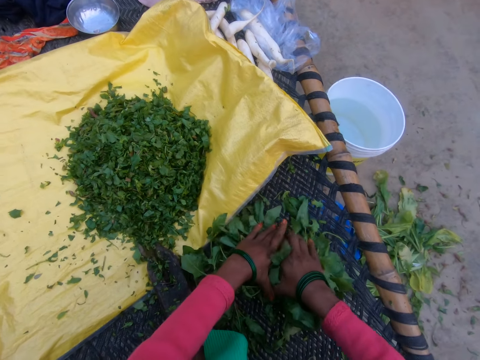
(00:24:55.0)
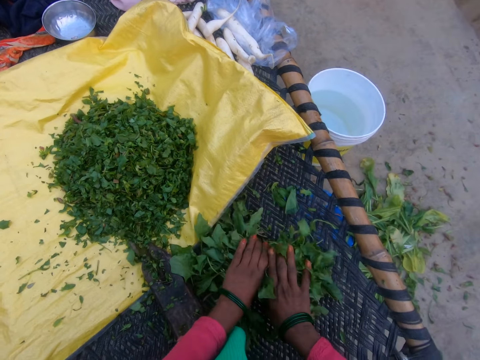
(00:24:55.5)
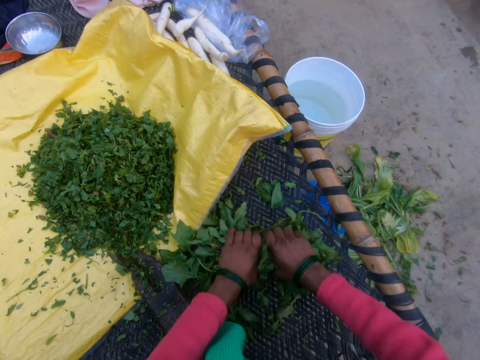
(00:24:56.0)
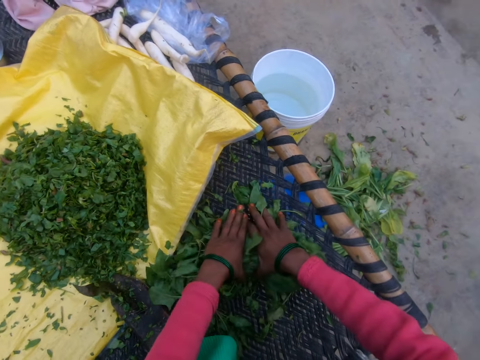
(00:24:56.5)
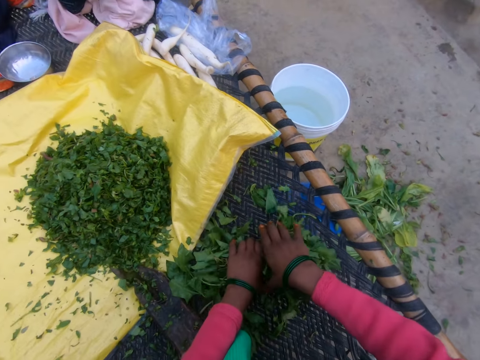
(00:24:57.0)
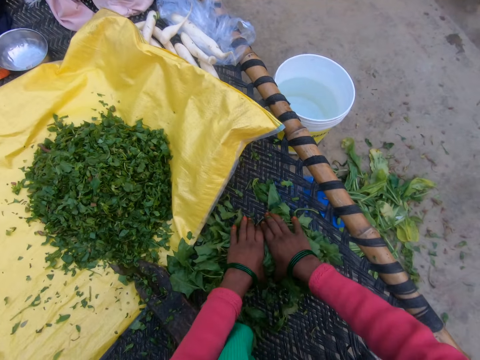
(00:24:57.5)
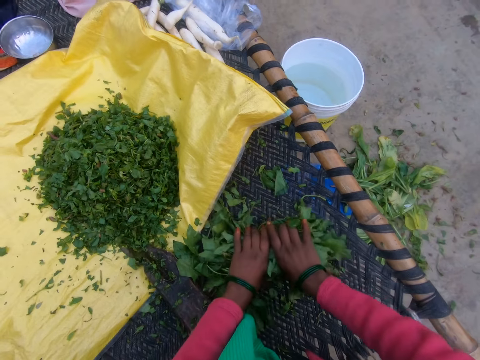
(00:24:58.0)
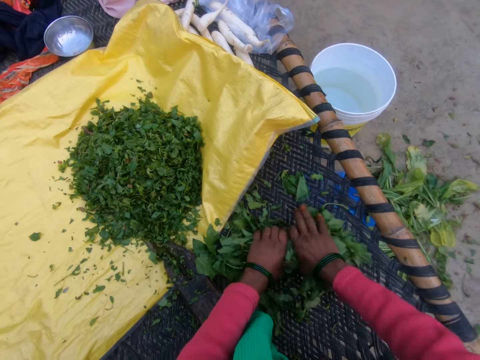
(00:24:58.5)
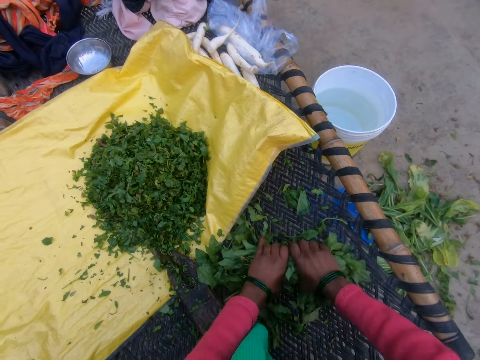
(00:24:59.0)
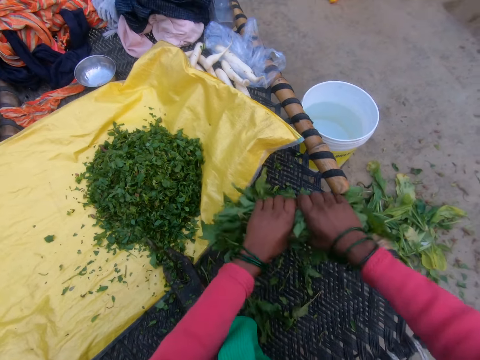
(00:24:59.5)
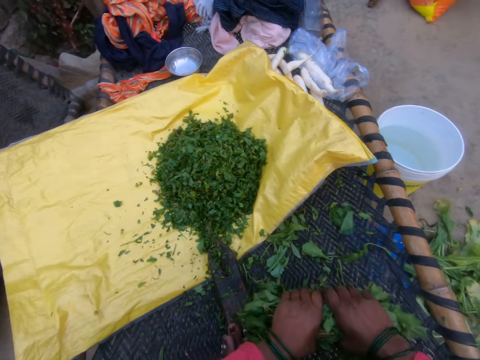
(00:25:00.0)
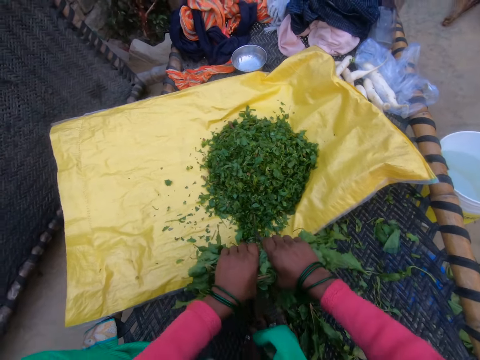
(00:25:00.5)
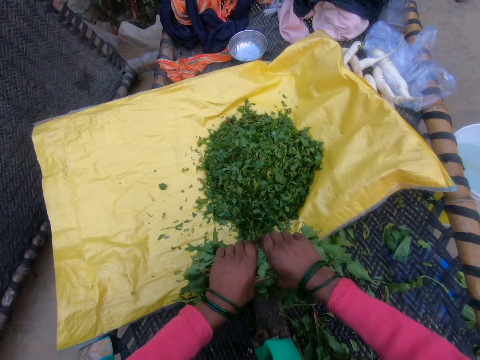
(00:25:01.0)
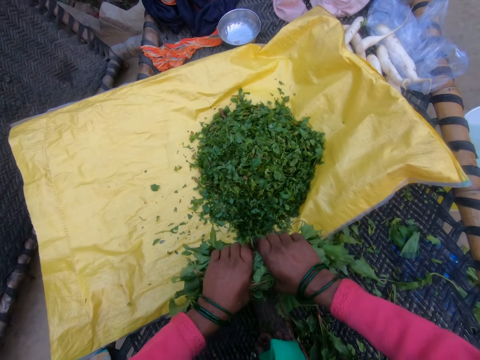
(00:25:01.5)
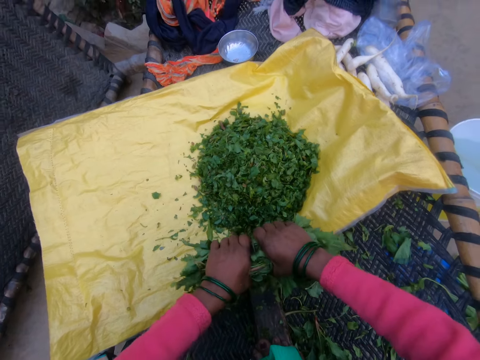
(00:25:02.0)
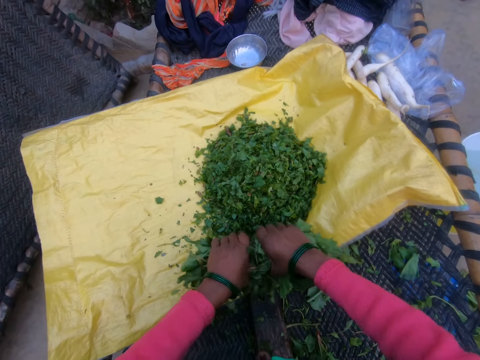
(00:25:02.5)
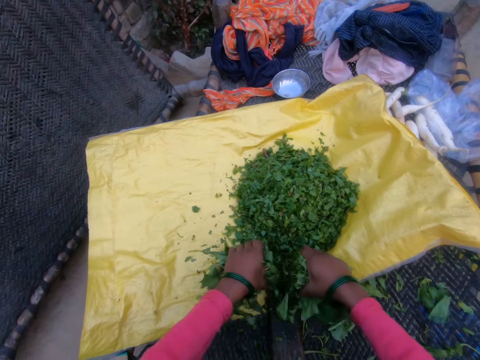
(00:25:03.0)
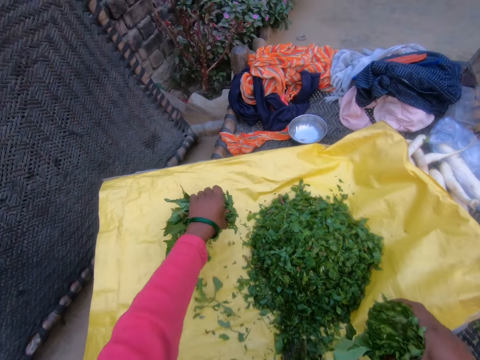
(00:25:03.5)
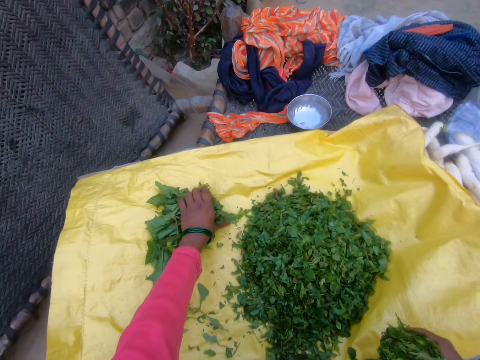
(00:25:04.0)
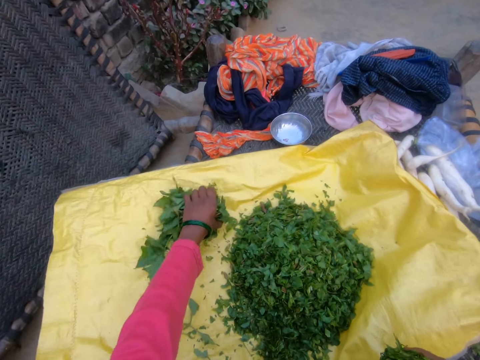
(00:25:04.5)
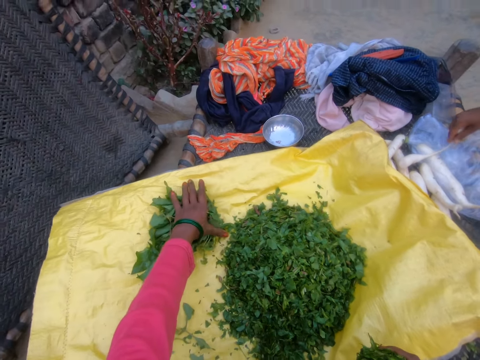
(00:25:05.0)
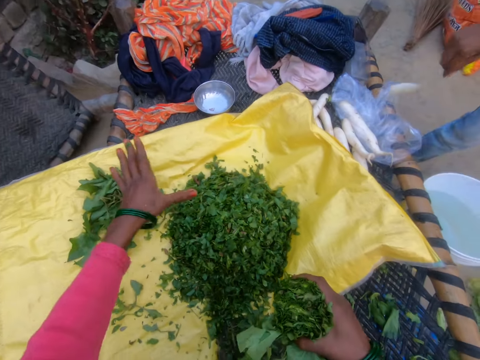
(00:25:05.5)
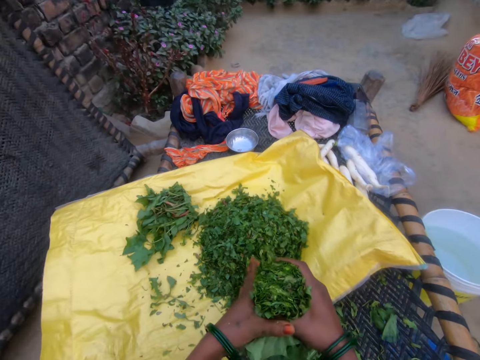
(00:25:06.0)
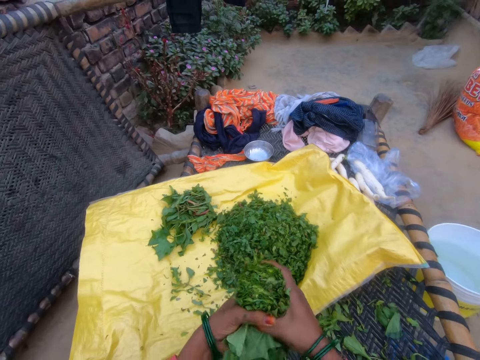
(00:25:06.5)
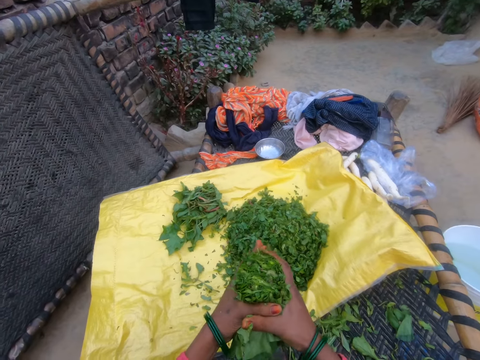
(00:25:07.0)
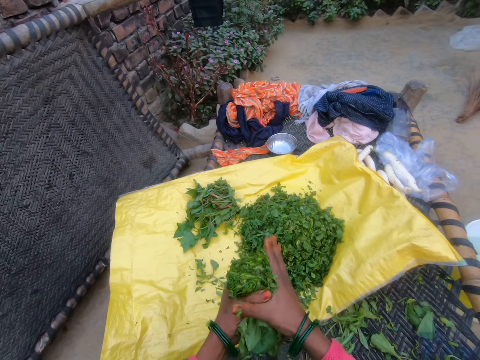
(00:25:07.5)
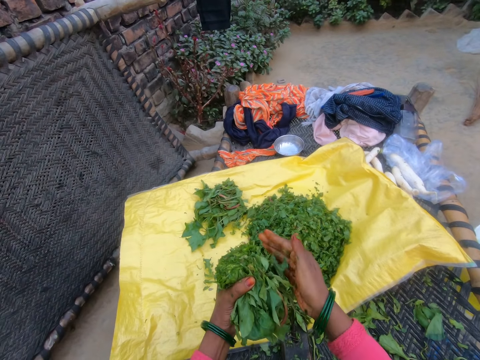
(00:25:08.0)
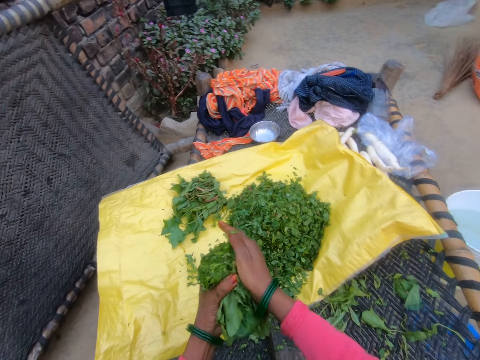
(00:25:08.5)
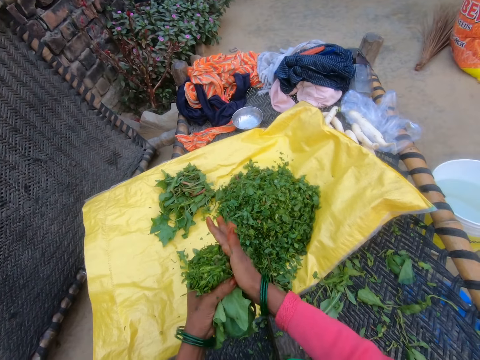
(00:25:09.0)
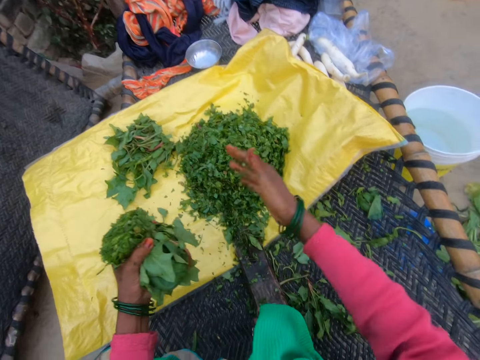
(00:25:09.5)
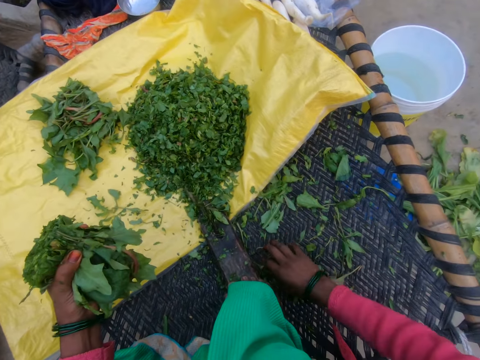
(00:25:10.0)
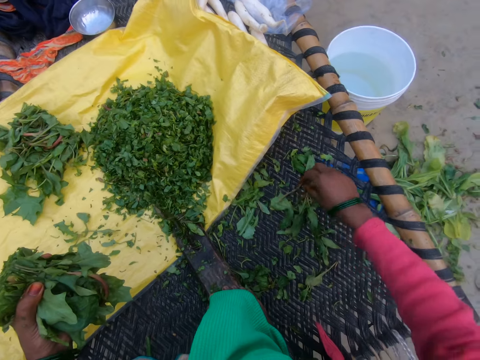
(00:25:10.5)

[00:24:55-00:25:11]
The camera wearer holds the vegetable with both hands. They cut the gathered vegetable with the cutting tool. They place a half of the cut vegetables on the sack. They hold the vegetable with both hands.

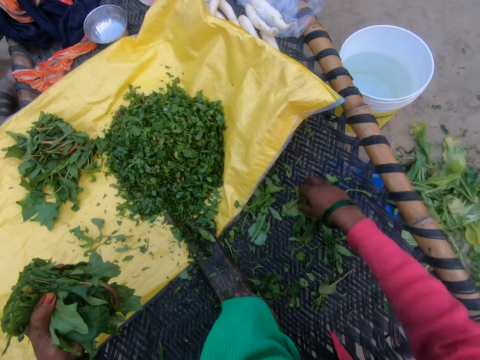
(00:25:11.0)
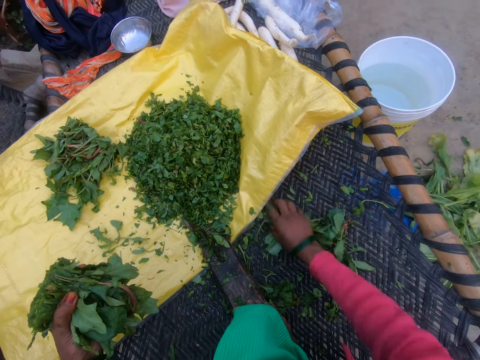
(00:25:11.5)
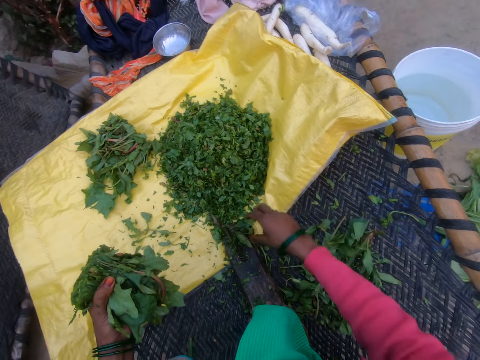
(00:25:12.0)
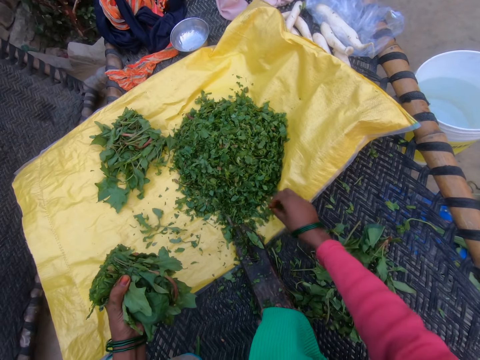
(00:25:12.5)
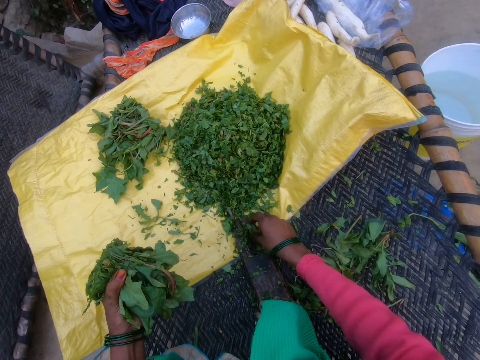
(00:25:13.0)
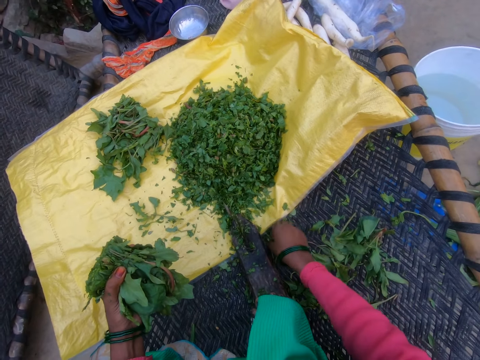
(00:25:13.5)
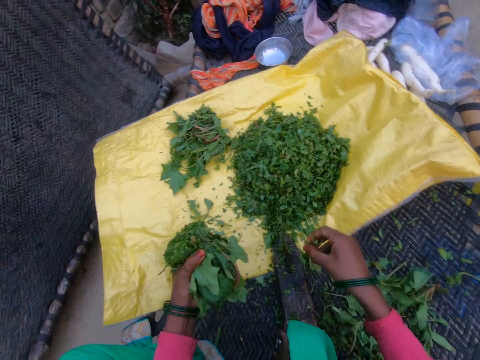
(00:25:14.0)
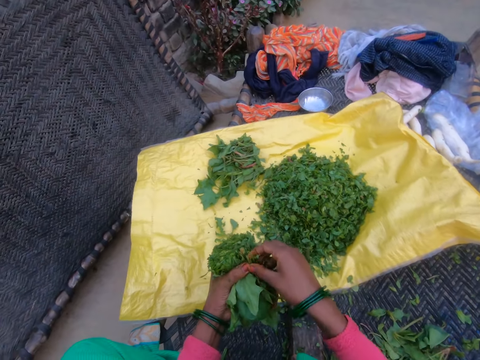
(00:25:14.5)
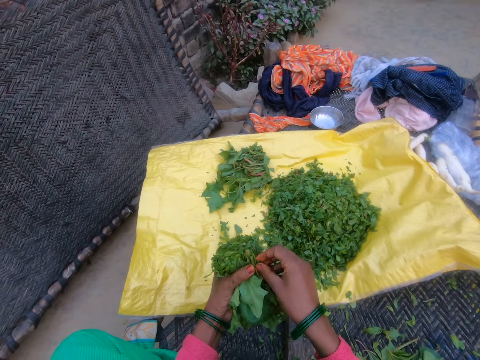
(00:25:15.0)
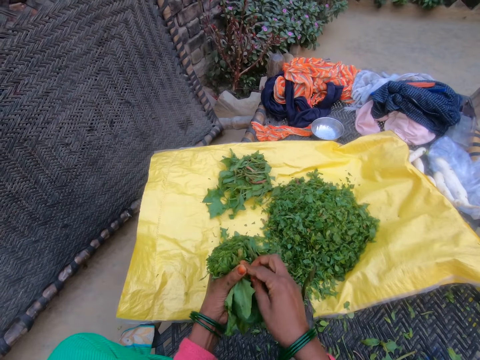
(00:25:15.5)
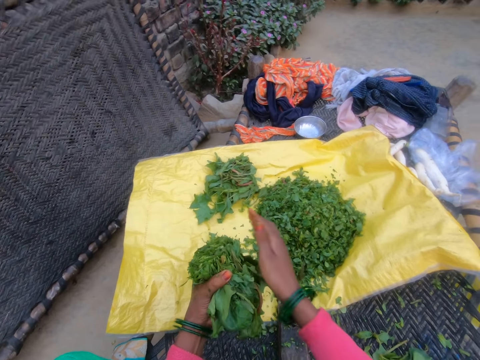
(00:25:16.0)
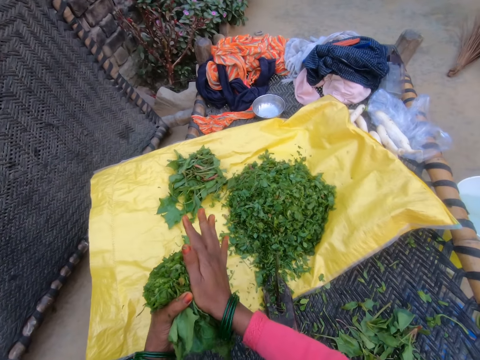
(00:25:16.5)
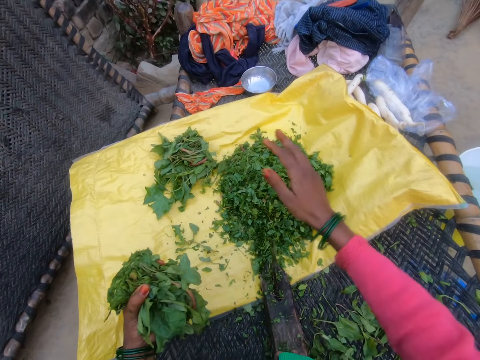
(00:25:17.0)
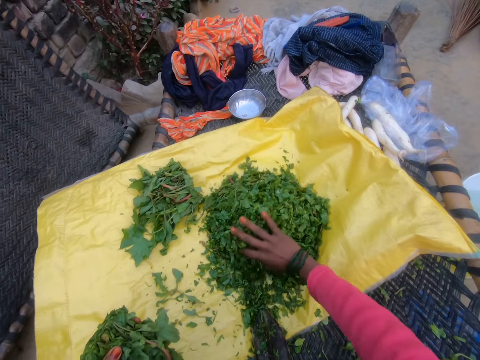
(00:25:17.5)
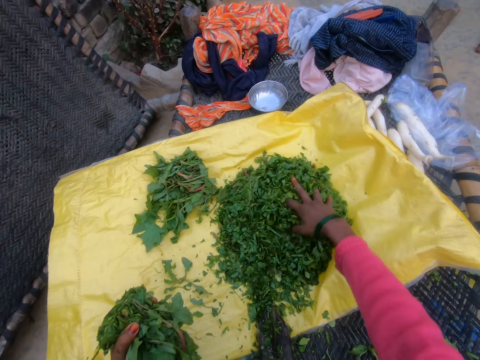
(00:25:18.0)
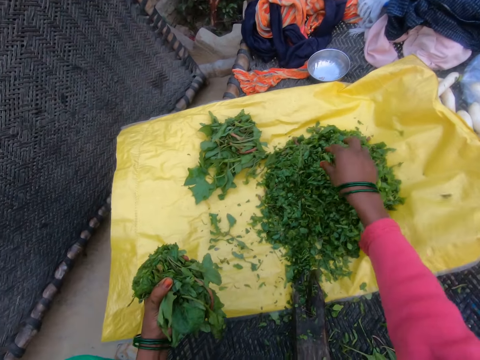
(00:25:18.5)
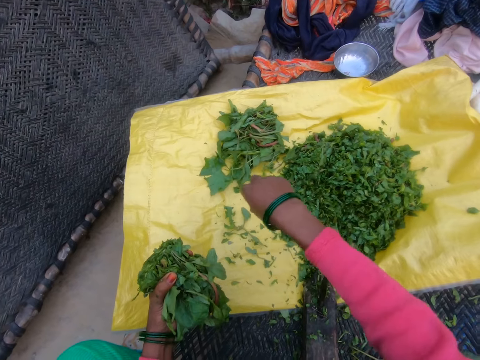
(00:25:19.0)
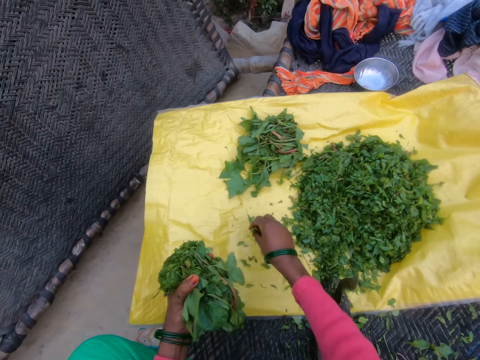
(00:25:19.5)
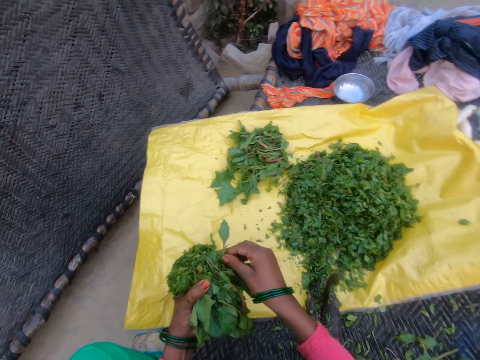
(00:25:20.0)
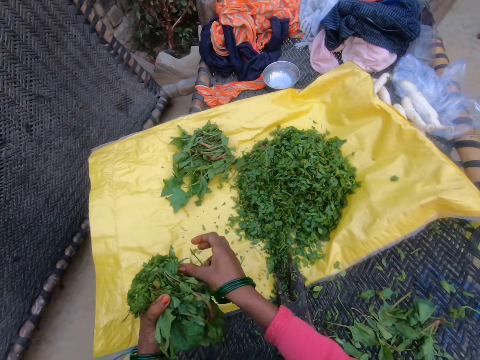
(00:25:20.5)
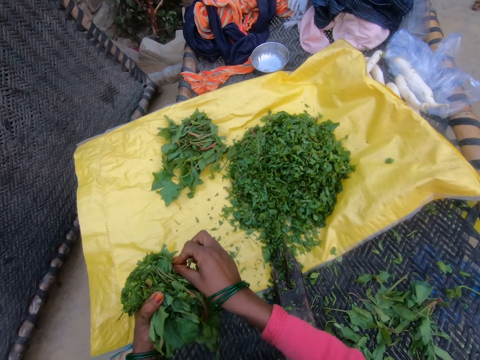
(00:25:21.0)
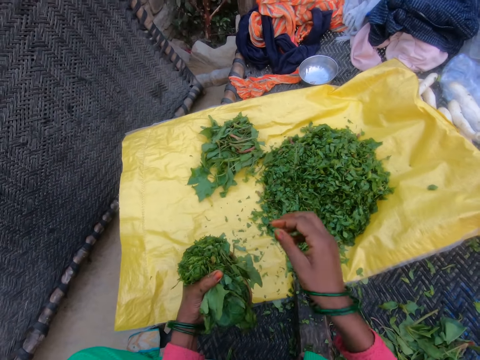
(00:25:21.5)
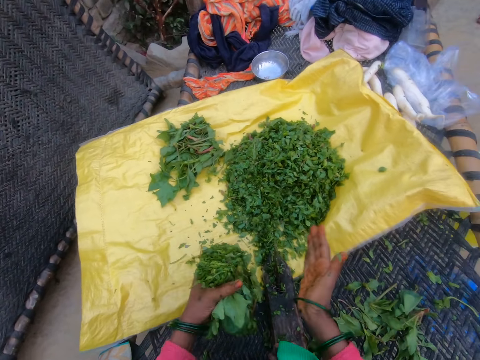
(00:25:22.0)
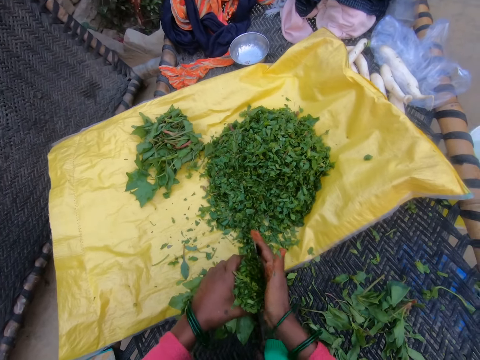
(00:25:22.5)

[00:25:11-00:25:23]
The camera wearer holds the vegetable on the left hand. They rearrange the cut vegetables.
